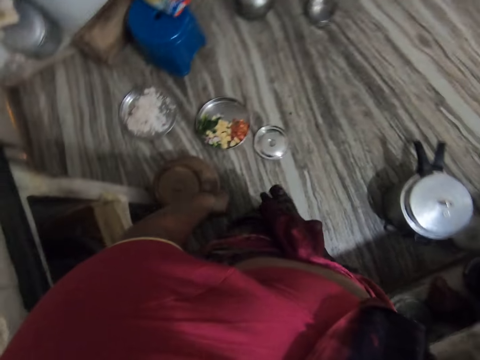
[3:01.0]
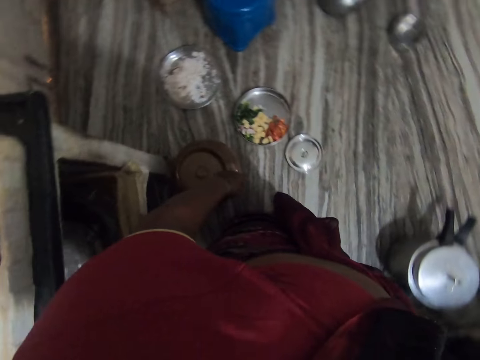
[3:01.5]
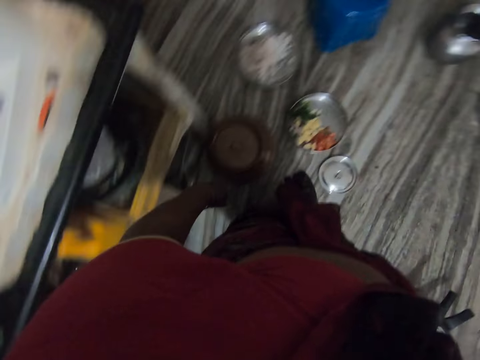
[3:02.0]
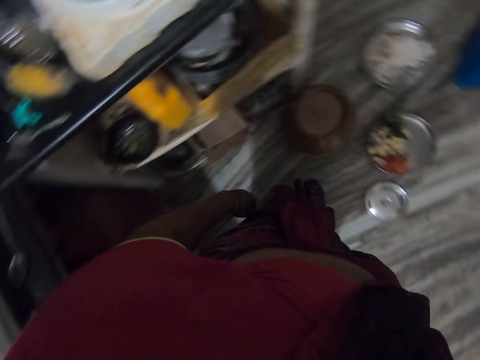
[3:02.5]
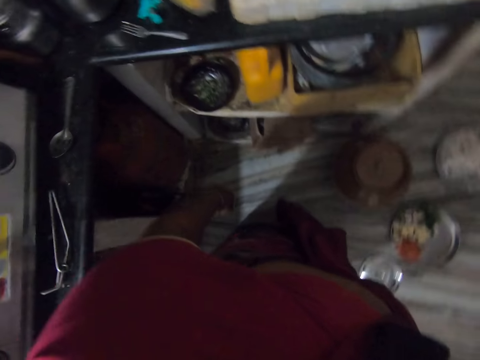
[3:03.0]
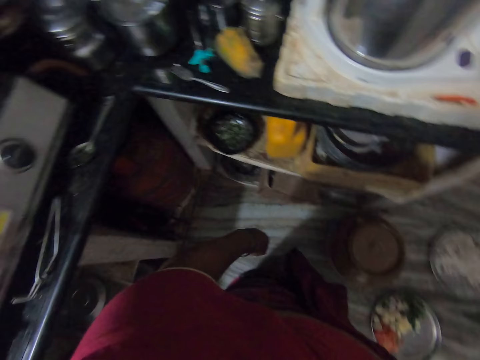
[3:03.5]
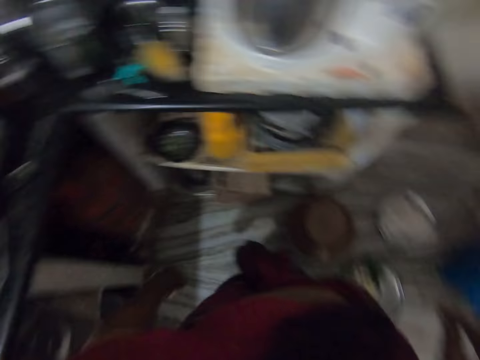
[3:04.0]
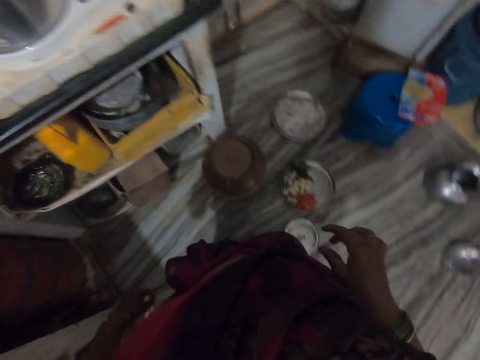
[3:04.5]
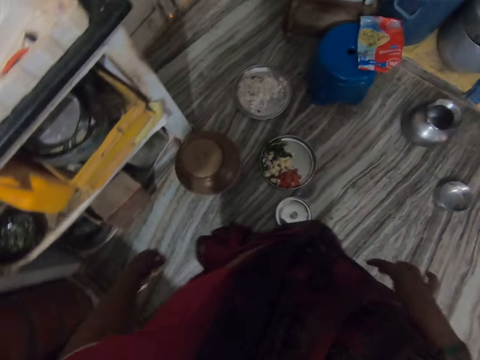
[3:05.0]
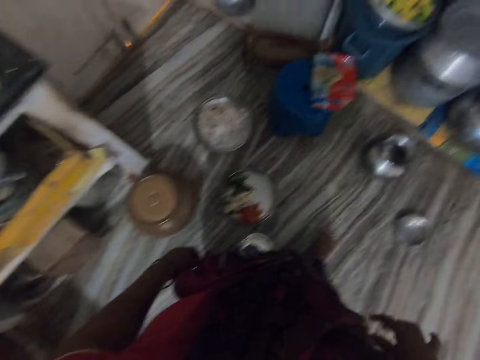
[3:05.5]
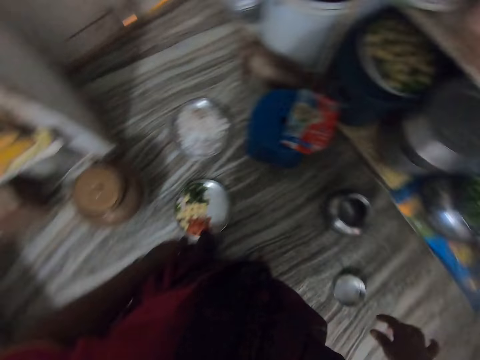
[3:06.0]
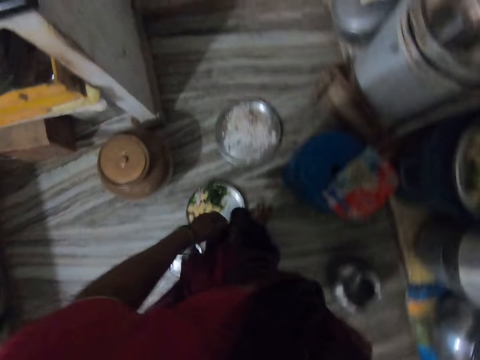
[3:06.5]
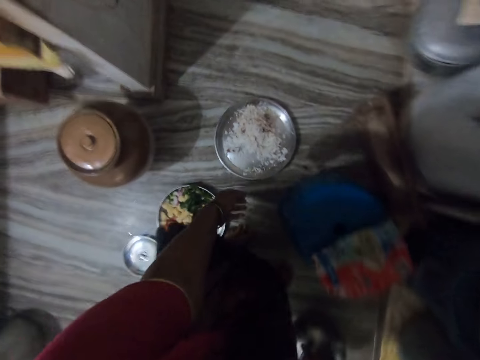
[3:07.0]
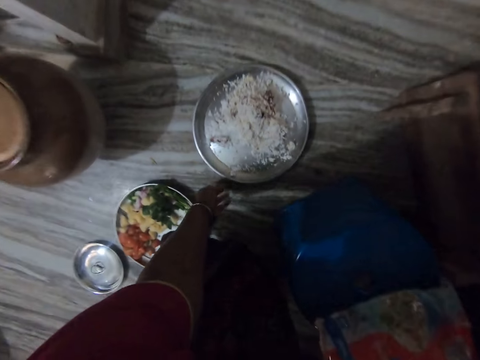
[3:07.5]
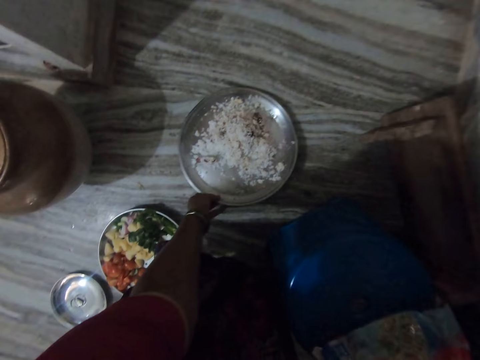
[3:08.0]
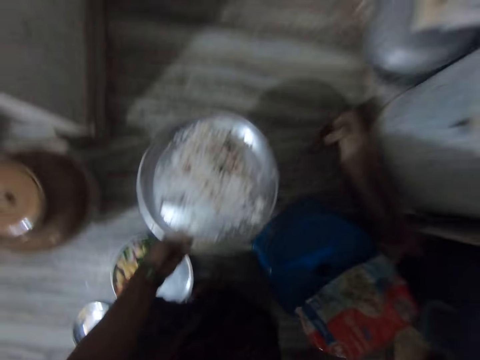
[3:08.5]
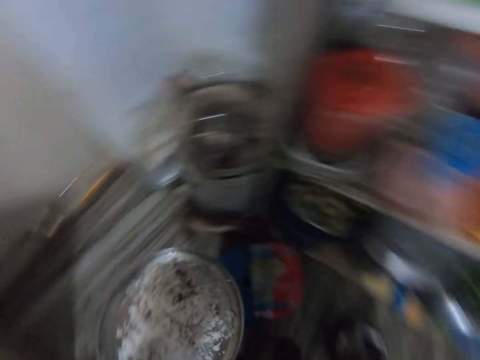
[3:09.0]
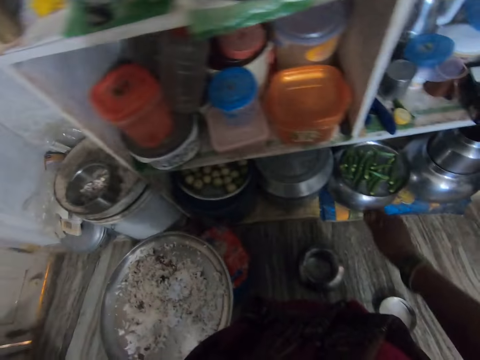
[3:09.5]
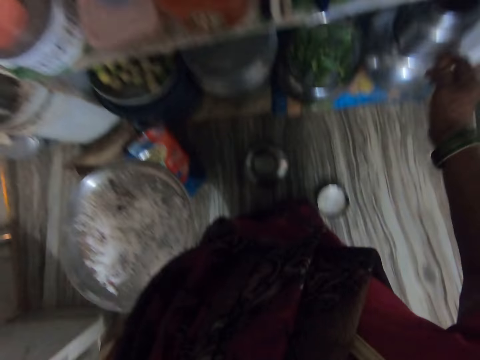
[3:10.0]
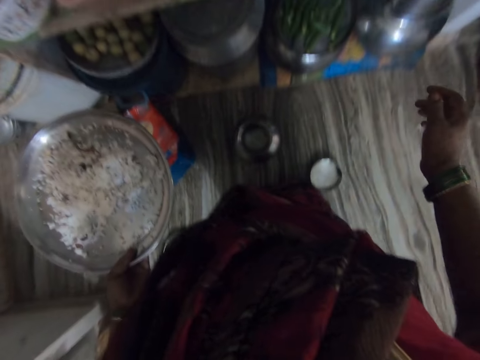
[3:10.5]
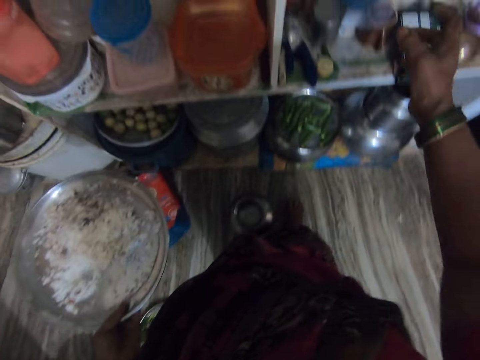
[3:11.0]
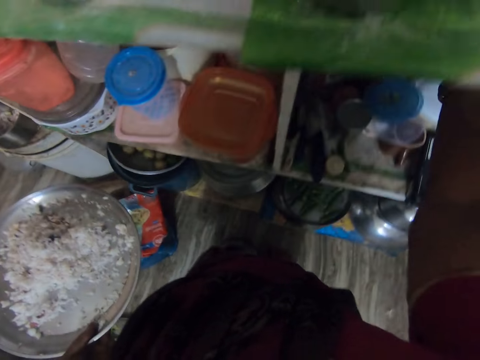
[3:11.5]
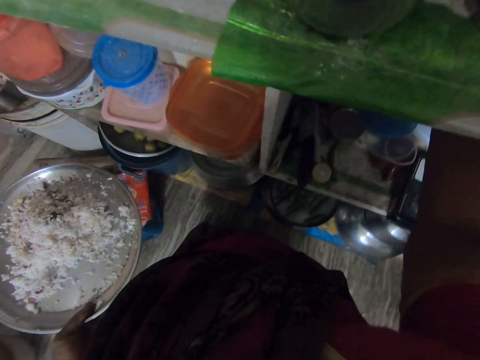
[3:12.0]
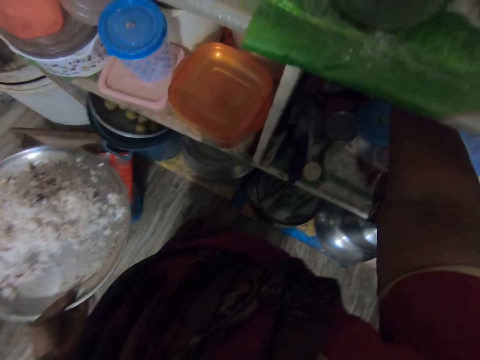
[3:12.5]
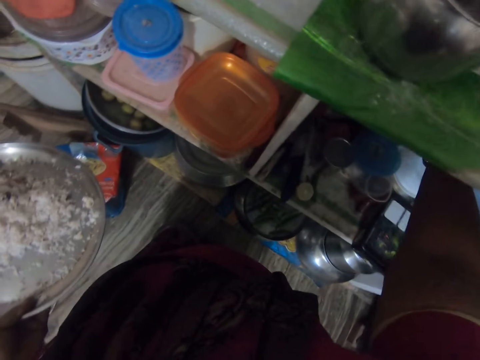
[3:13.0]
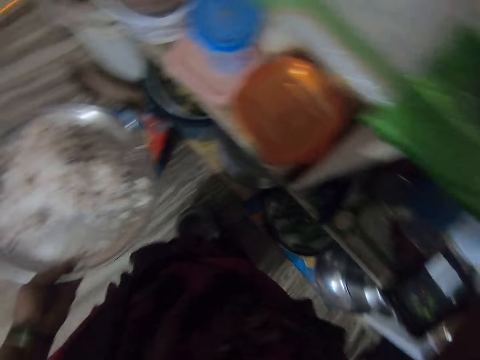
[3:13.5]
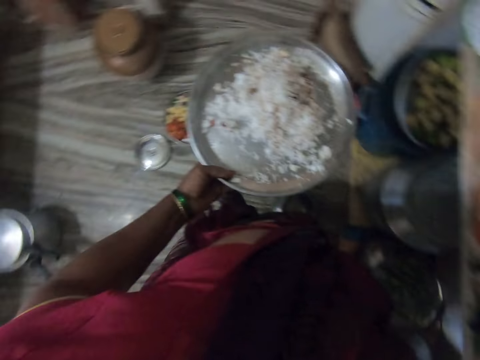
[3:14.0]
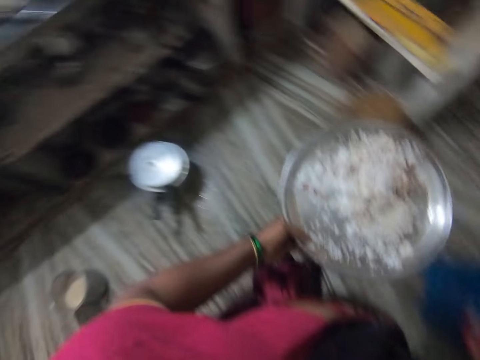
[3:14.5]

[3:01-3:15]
The camera wearer walks in the kitchen. She stands at a point. She moves in the kitchen. She picks up a tray. She carries the tray with rice on the floor with her left hand. She searches on a shelf. She picks up a jug with her right hand from the shelf in the kitchen.

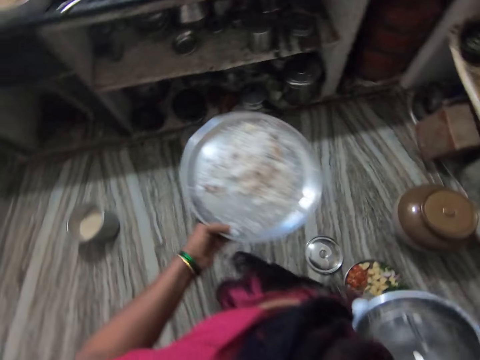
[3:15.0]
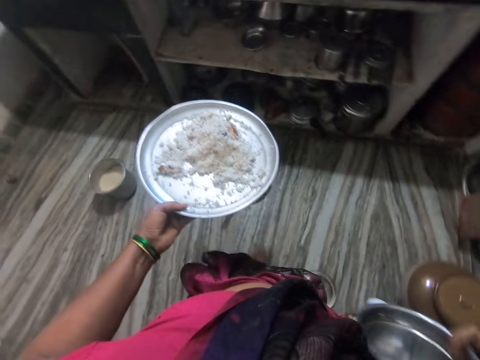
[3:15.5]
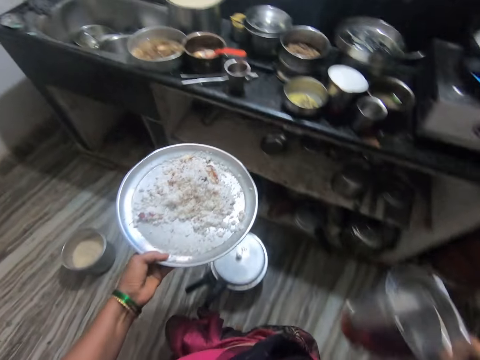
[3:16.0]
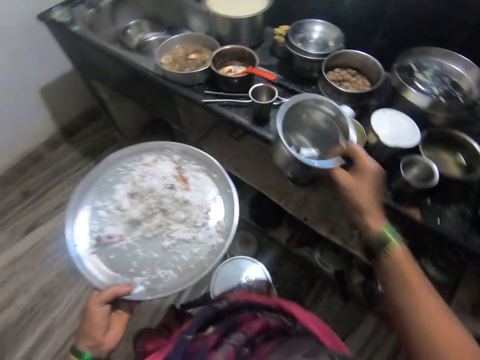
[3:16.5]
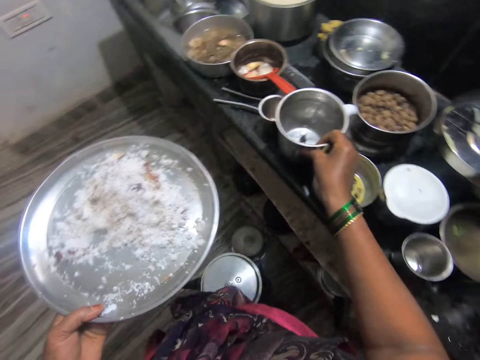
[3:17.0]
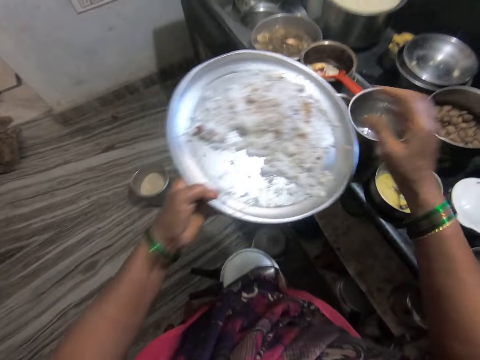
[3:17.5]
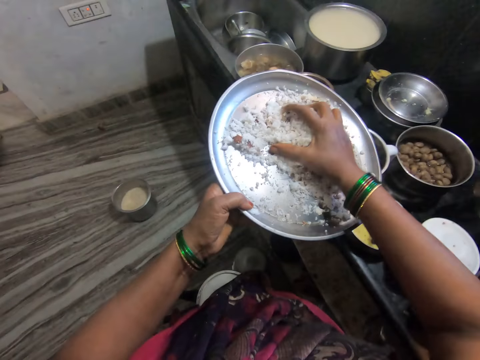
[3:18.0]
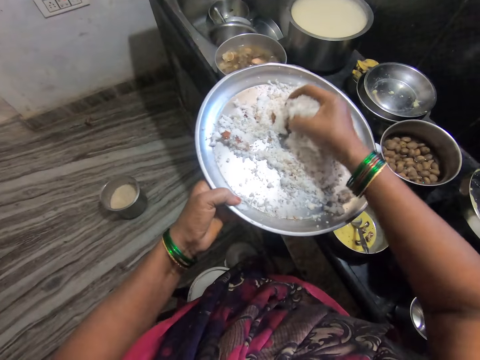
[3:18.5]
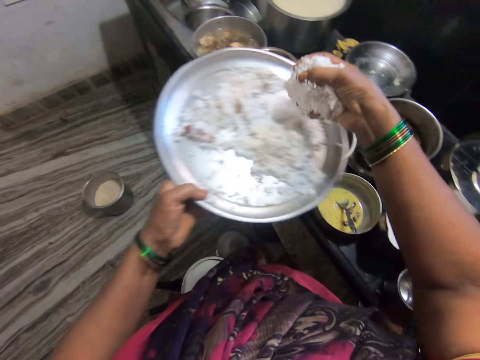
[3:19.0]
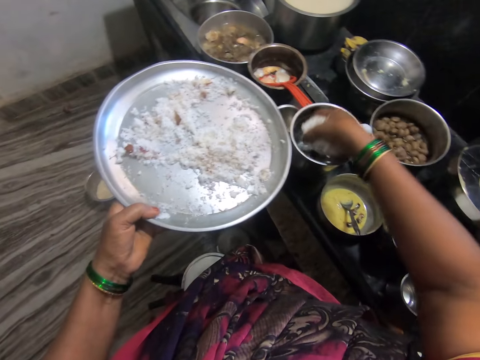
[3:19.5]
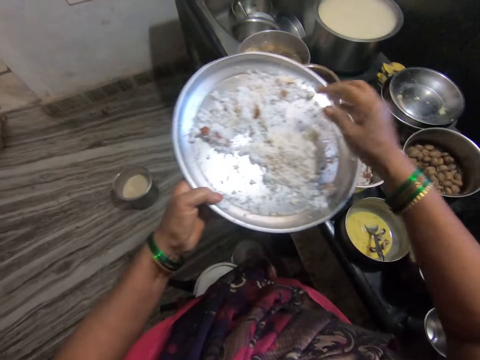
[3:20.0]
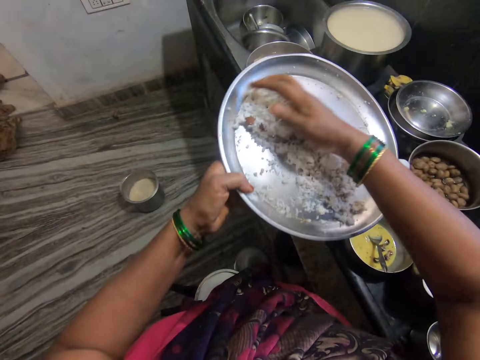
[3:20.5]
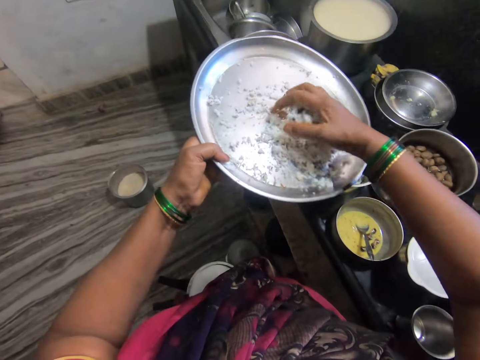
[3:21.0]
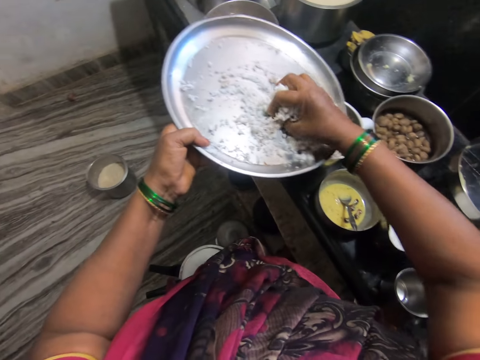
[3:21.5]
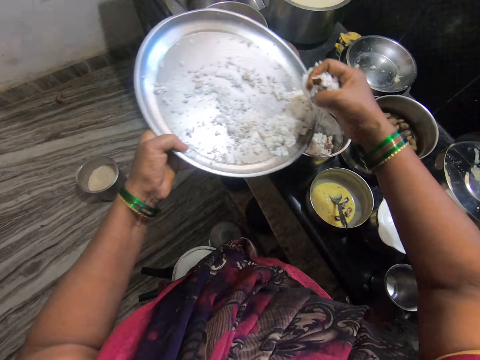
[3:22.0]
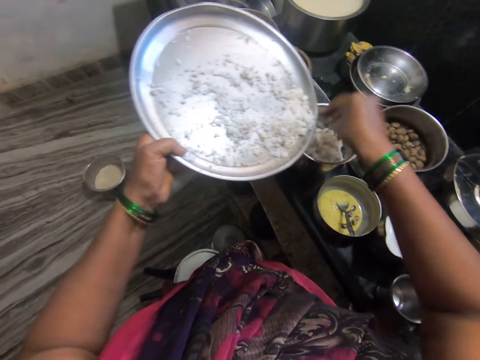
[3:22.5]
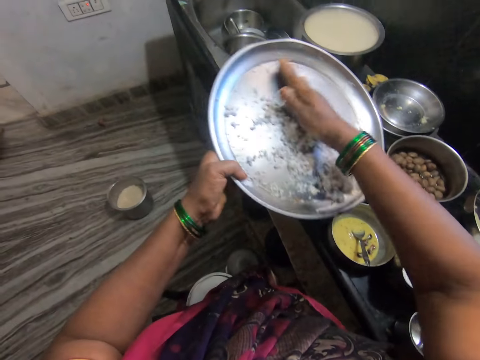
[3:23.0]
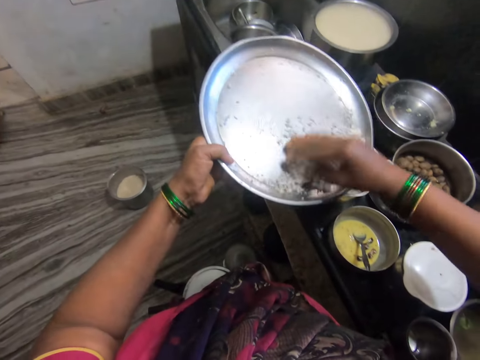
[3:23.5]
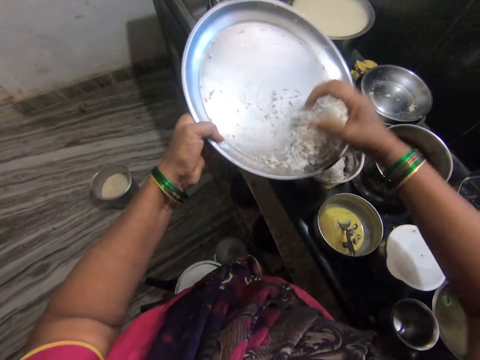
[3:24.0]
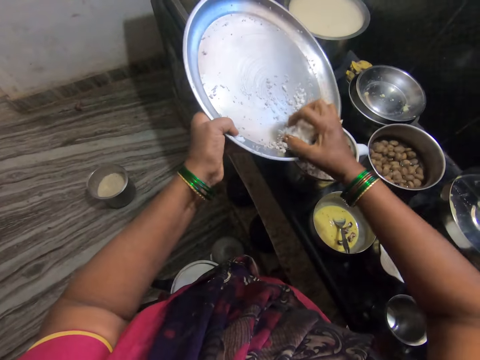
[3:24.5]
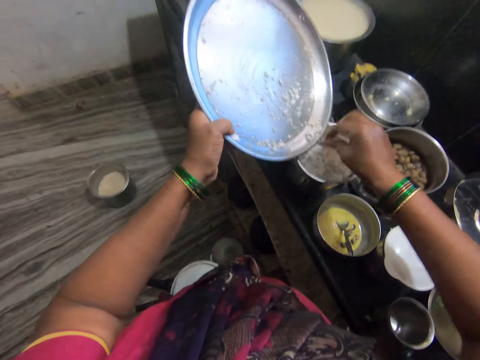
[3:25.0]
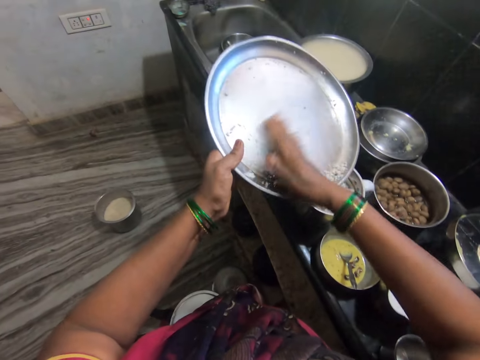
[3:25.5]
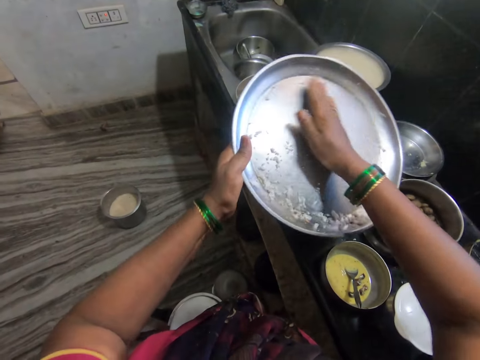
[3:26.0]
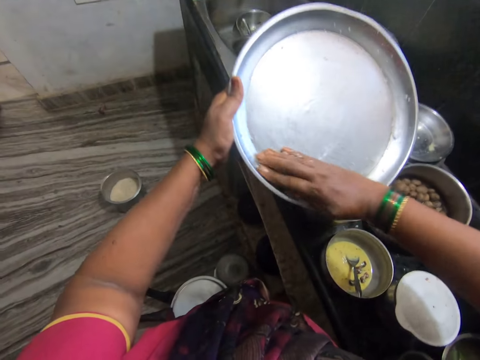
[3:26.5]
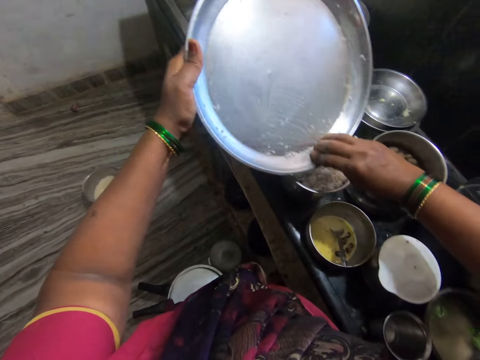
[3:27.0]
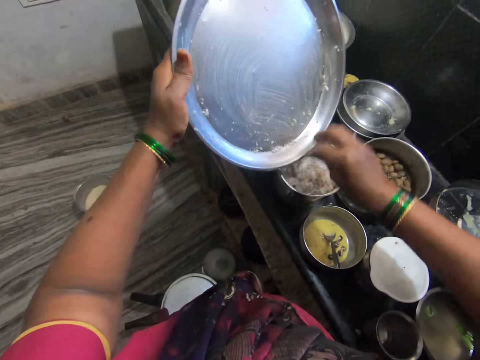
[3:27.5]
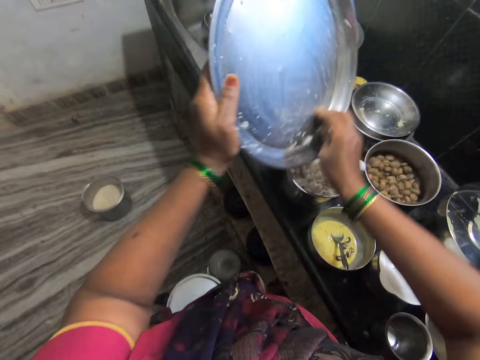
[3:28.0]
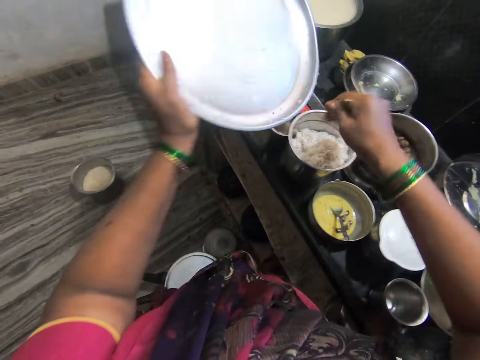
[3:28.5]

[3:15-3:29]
The camera wearer drops the jug or bowl on the kitchen cabinet with her right hand. She fetches something from the tray. She pours the rice inside the jug on the kitchen cabinet. She puts something into the bowl. She fetches more of something from the tray. She puts something into the bowl. She fetches more of something from the tray. She puts something into the bowl. She wipes the tray with her hand. She puts something into the bowl.
